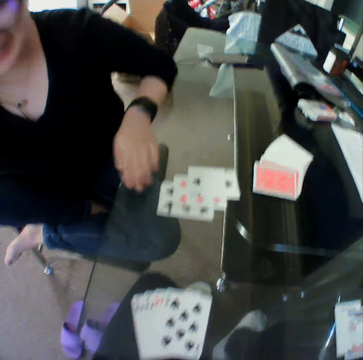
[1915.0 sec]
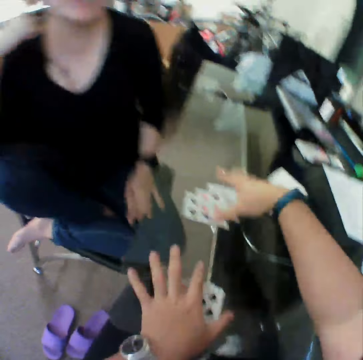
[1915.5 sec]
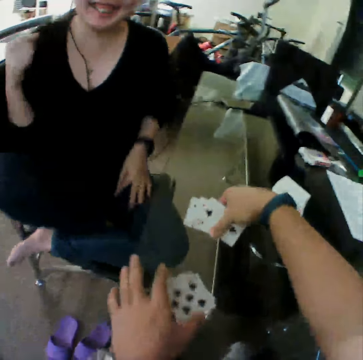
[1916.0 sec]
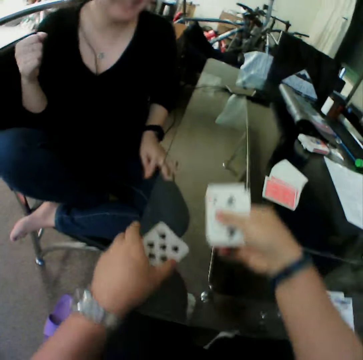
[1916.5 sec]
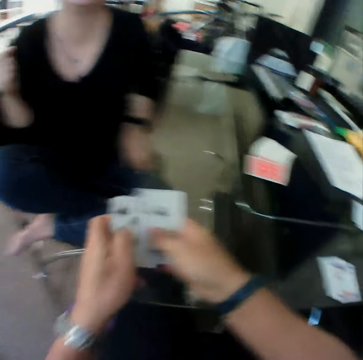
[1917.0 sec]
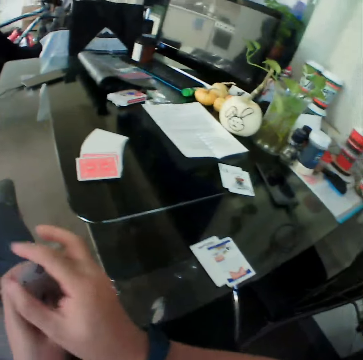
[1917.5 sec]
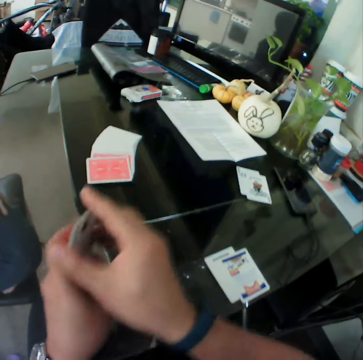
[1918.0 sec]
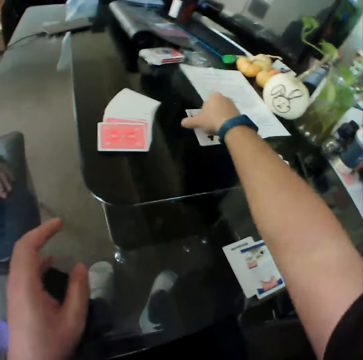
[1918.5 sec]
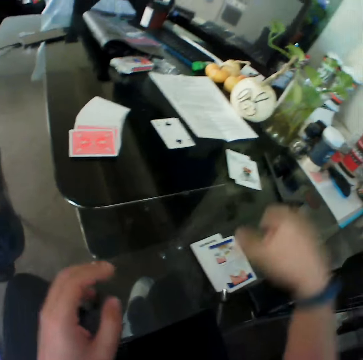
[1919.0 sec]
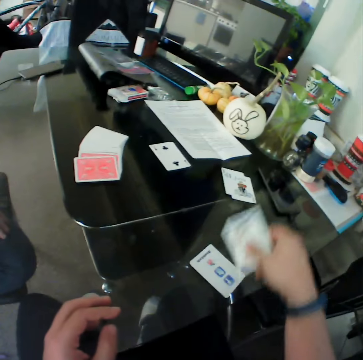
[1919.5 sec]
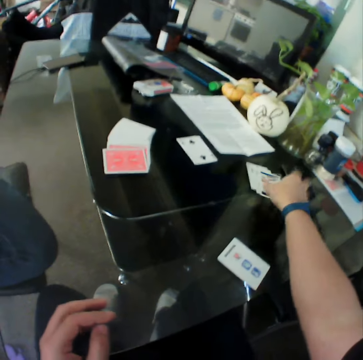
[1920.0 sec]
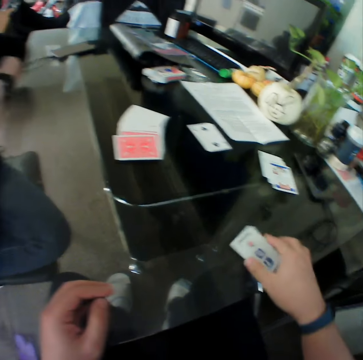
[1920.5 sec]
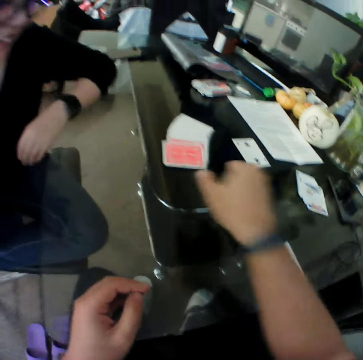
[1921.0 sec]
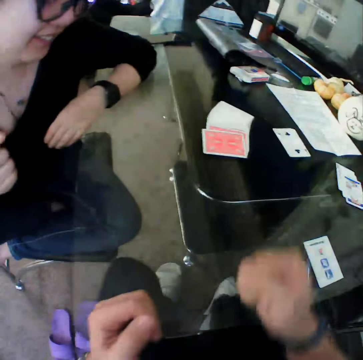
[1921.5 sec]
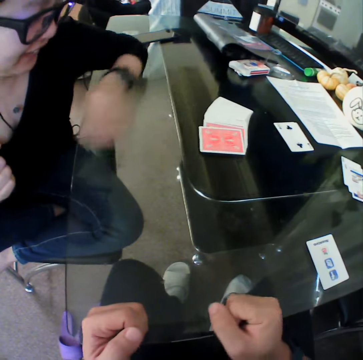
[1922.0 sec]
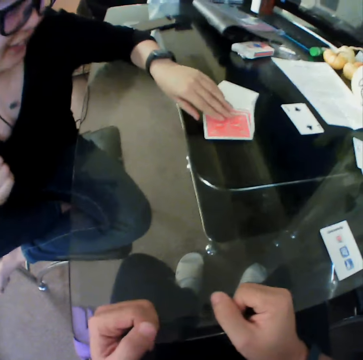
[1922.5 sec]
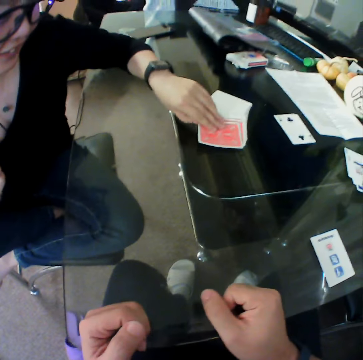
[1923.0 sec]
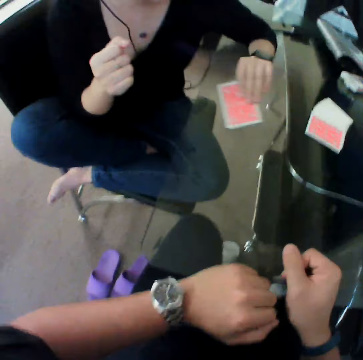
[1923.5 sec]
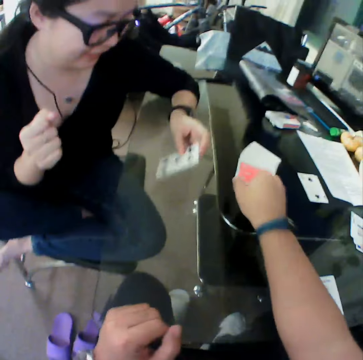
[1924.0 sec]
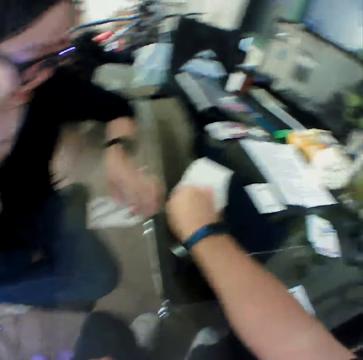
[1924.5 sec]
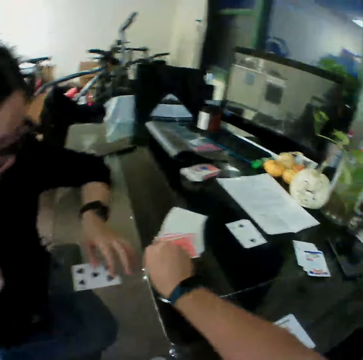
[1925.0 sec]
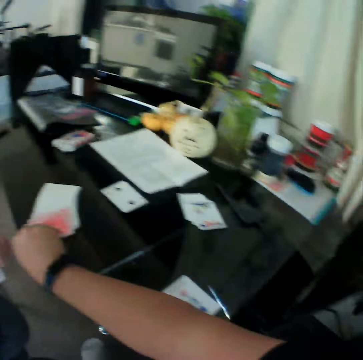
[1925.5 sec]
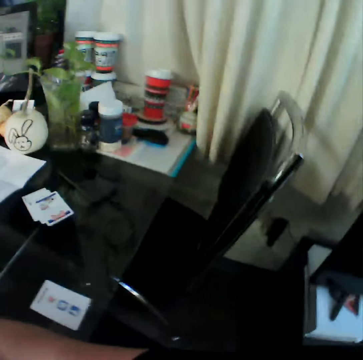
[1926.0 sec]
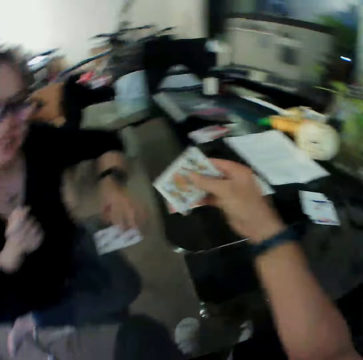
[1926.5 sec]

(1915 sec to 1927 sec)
The camera wearer packs the cards from the table with his hands. He drops the card on the table with his right hand. He picks up the card from the table with his right hand. He drops the card on the table with his right hand. He moves the card on the table with his right hand. A woman picks up the card. The woman moves the card from the stack of cards on the table towards her with her left hand. The woman places the card on the table. The camera wearer moves the card from the stack of cards on the table towards him with his right hand. He picks up the card.

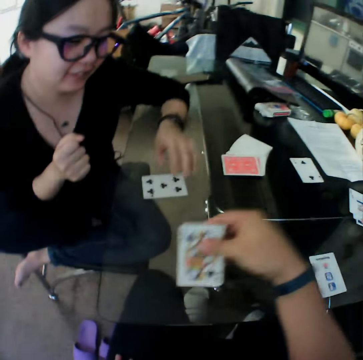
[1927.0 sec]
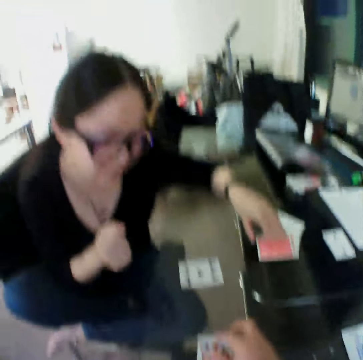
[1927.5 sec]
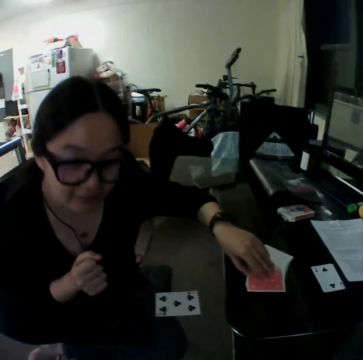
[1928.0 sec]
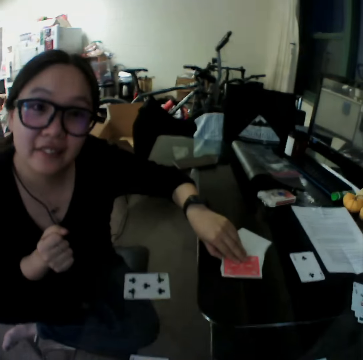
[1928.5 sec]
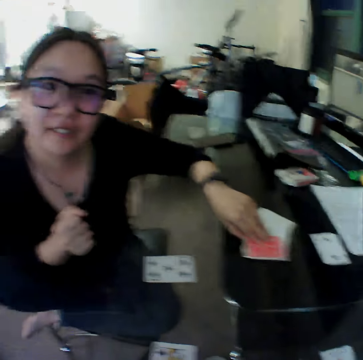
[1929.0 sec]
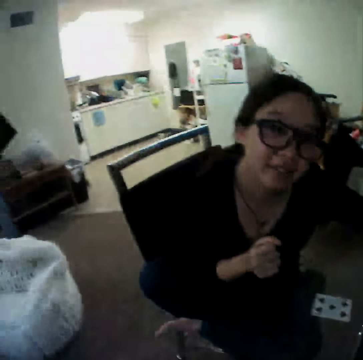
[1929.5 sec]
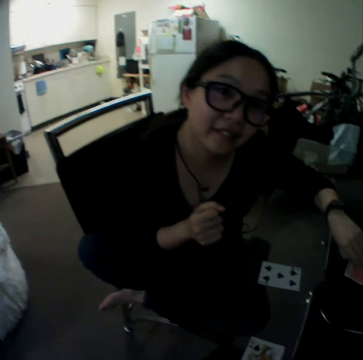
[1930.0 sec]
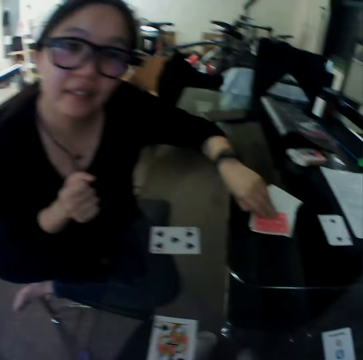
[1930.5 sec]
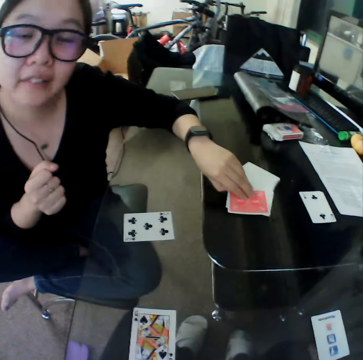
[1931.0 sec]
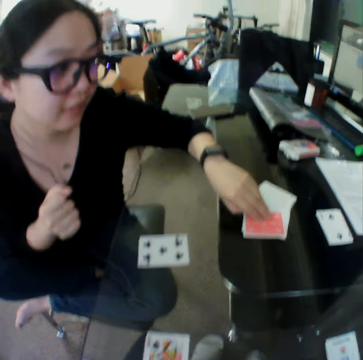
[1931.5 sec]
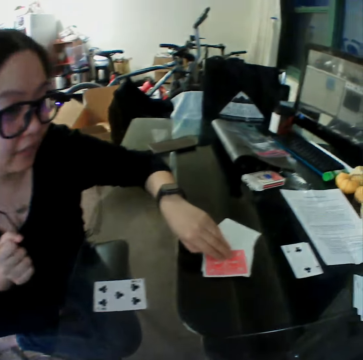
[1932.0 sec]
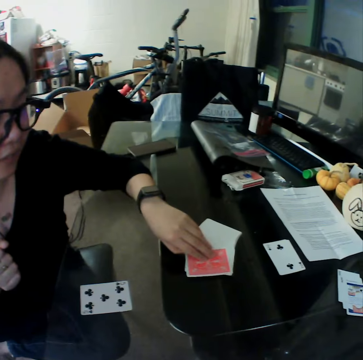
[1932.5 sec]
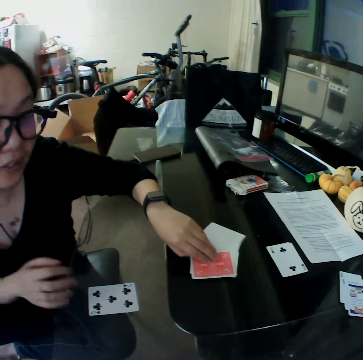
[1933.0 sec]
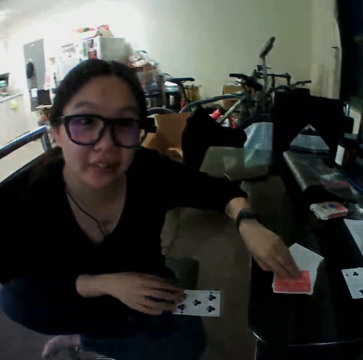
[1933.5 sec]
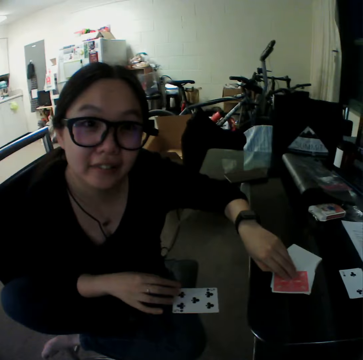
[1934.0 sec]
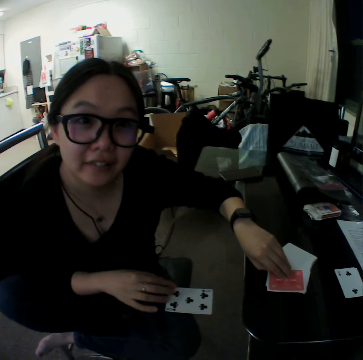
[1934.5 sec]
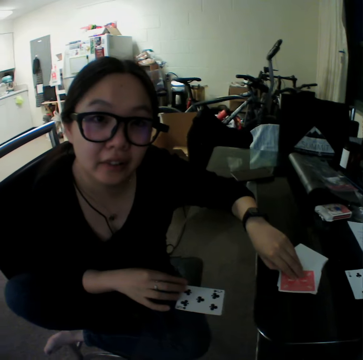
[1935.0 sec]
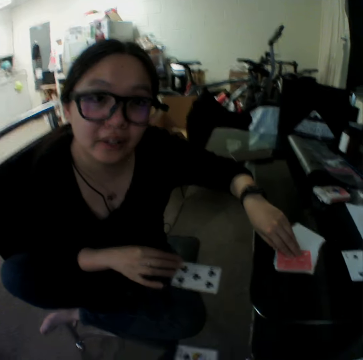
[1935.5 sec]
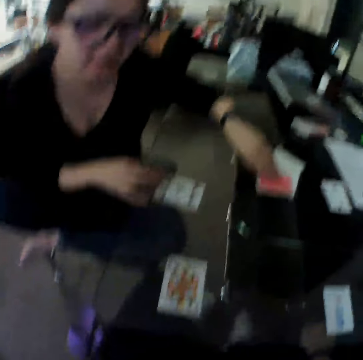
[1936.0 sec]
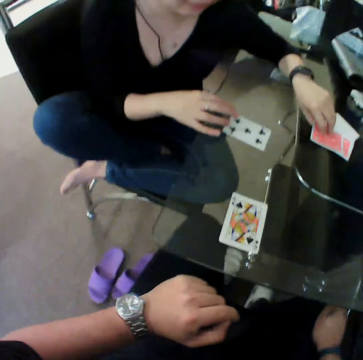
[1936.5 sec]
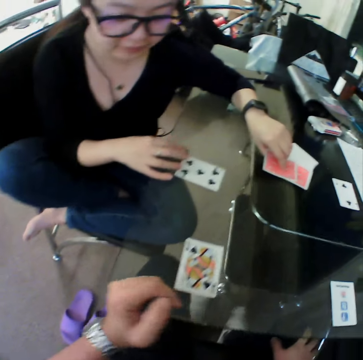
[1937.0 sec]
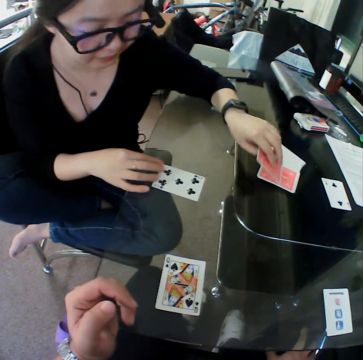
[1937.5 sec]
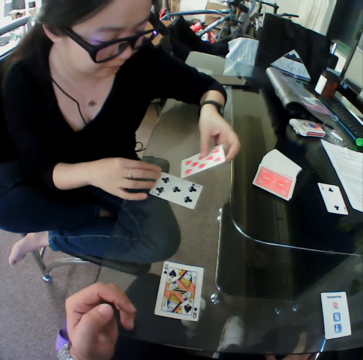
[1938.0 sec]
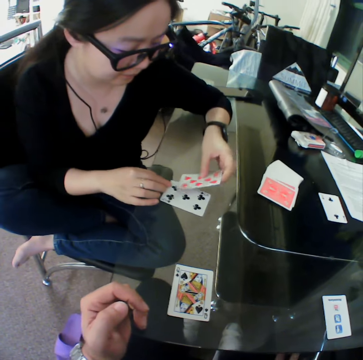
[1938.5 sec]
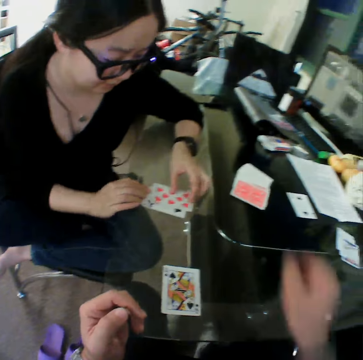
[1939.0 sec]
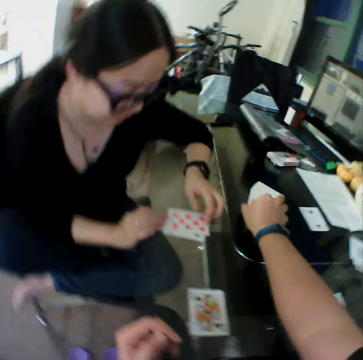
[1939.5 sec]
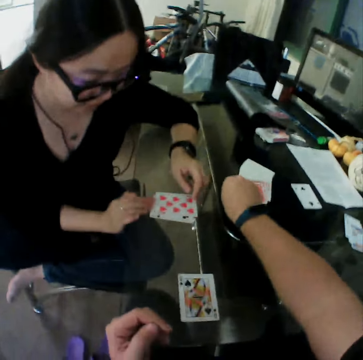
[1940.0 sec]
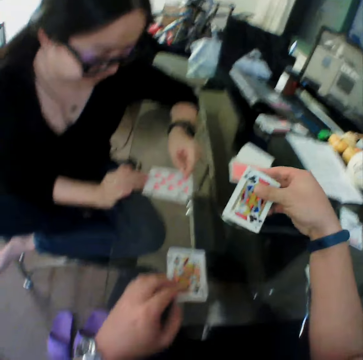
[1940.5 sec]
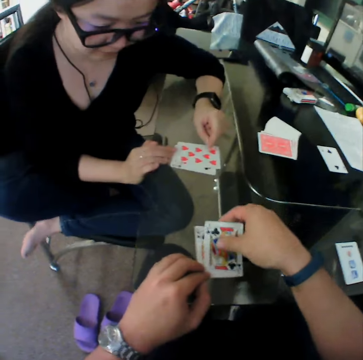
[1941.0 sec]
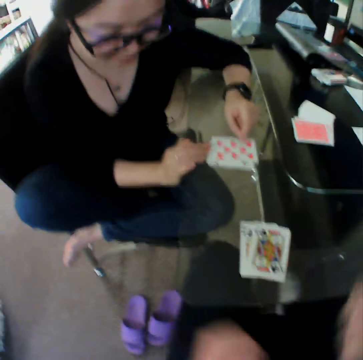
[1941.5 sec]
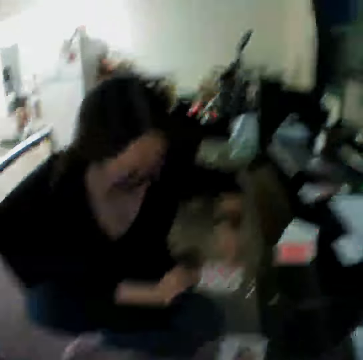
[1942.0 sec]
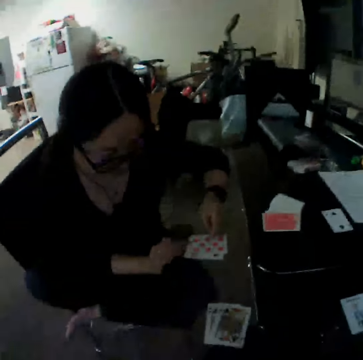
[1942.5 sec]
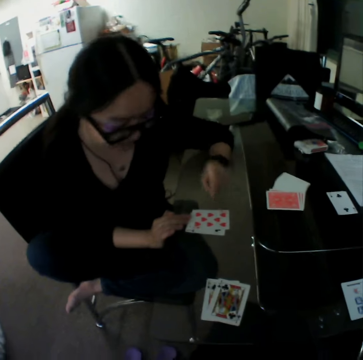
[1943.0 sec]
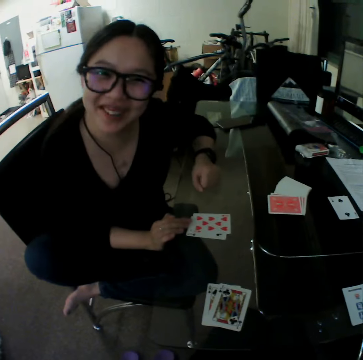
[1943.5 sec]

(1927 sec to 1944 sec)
The camera wearer places the card on the table. A woman touches the cards on the table with her left hand. The woman picks up the card. The woman moves the card from the stack of cards on the table towards her with her left hand. The woman places the card on the table. The camera wearer moves the card from the stack of cards on the table towards him with his right hand. He picks up the card. He places the card on the table.

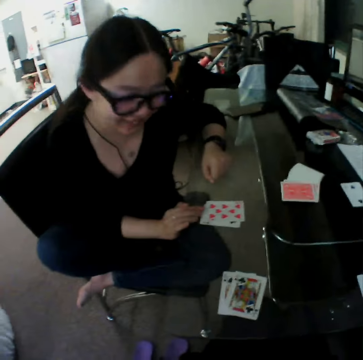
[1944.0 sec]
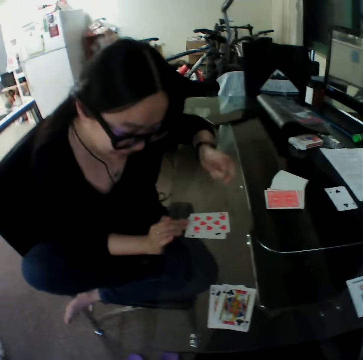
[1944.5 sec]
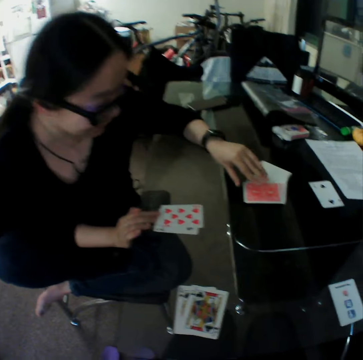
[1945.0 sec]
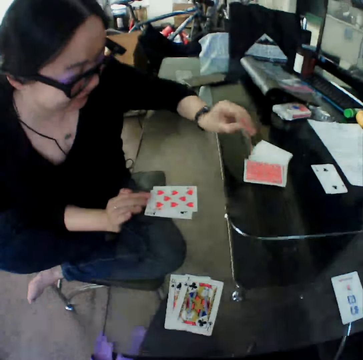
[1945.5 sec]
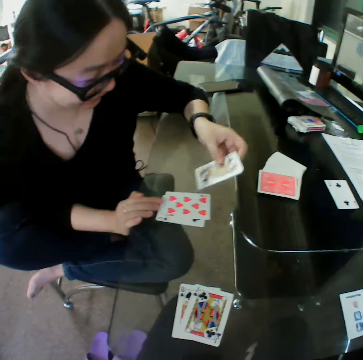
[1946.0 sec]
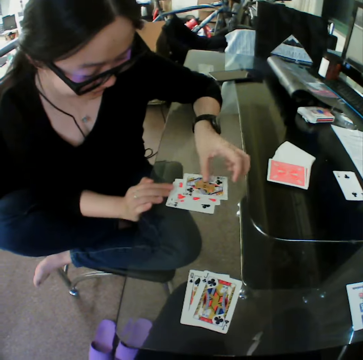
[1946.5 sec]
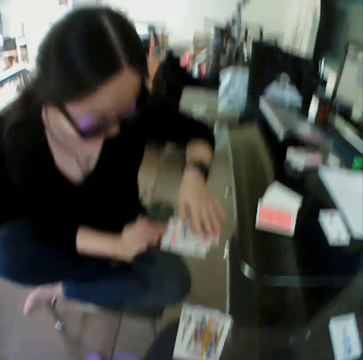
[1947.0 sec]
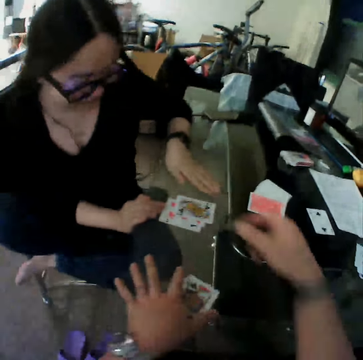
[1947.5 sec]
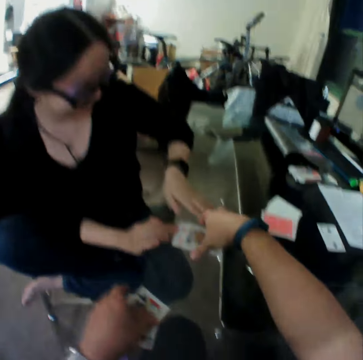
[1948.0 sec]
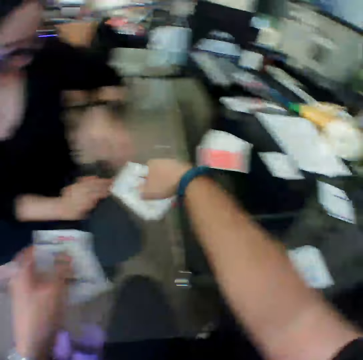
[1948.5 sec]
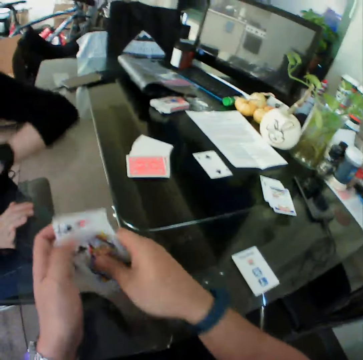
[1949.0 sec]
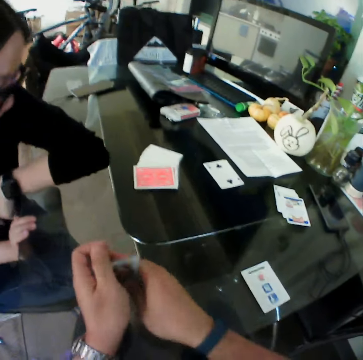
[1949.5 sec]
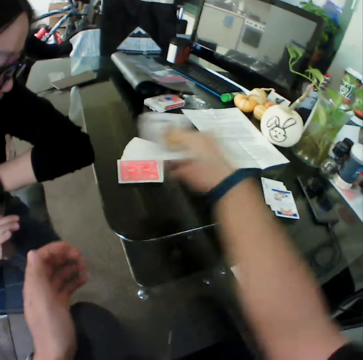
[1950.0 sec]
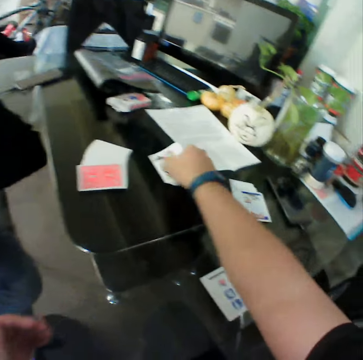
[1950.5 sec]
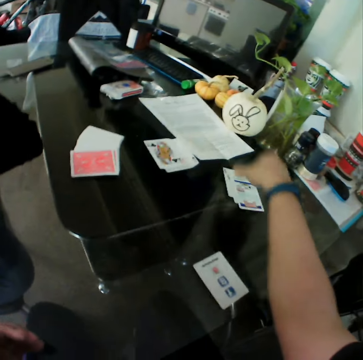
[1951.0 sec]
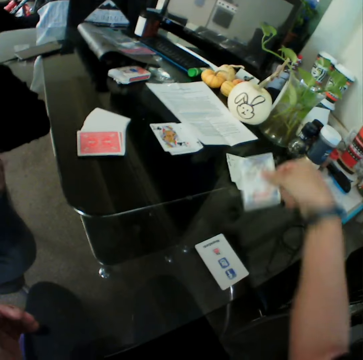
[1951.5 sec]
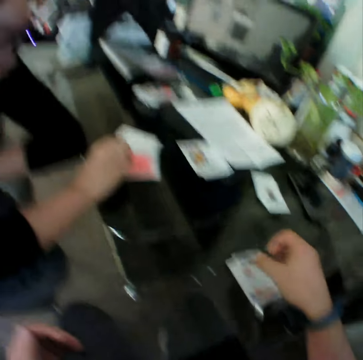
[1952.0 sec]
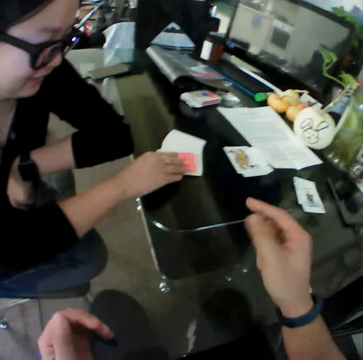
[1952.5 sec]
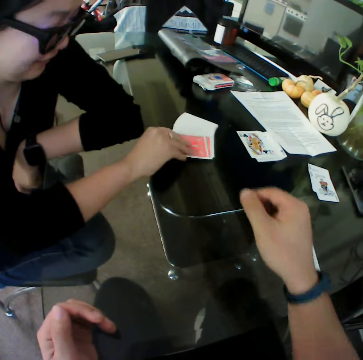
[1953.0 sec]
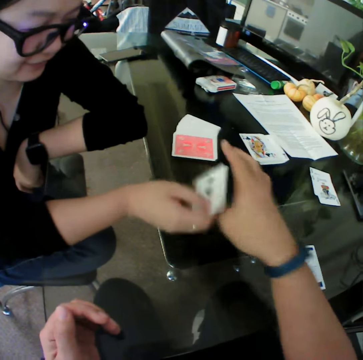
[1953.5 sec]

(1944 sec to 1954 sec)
A woman picks up the card. The woman moves the card from the stack of cards on the table towards her with her left hand. The camera wearer places the card on the table. He packs the cards from the table with his hands. He arranges the cards. The woman drops the cards on other cards with her left hand. The camera wearer places the cards on the table. He moves the card on the table with his right hand. He picks up the card and places the card on the table. The woman picks up the card from the stack of cards on the table with her right hand.
